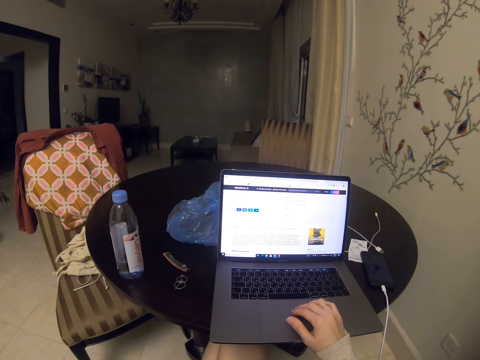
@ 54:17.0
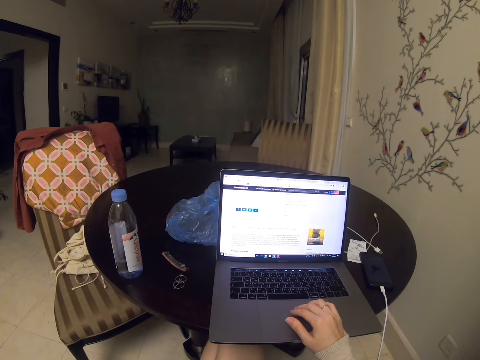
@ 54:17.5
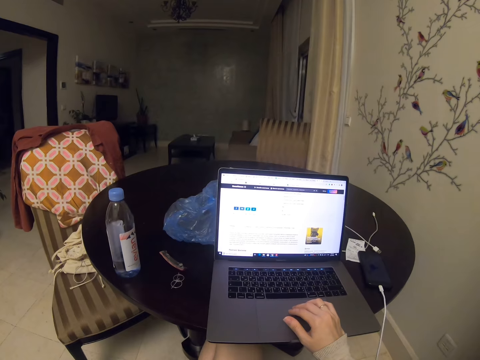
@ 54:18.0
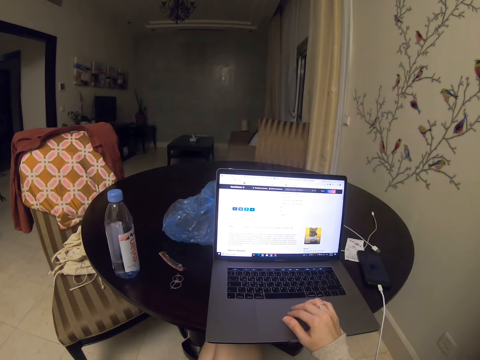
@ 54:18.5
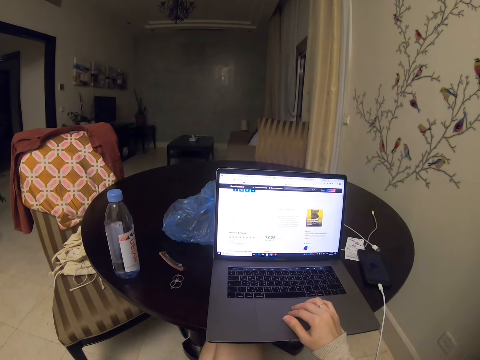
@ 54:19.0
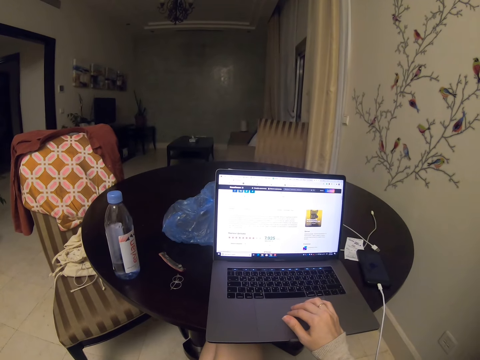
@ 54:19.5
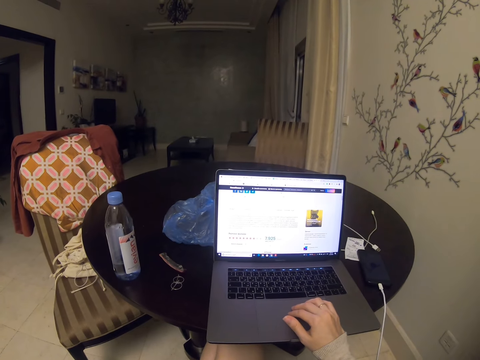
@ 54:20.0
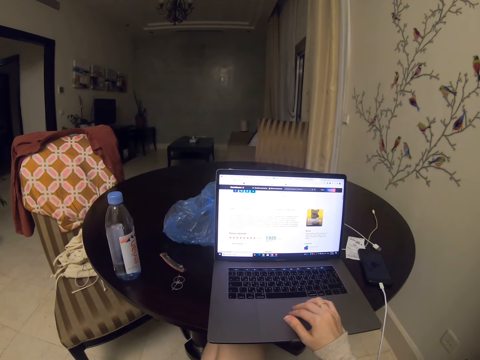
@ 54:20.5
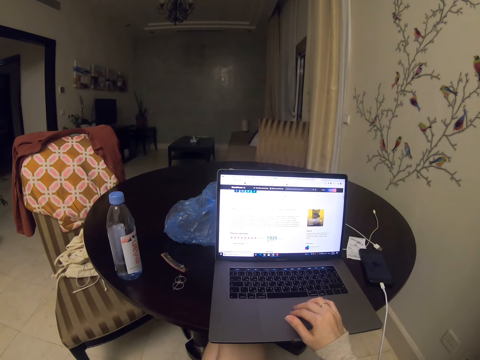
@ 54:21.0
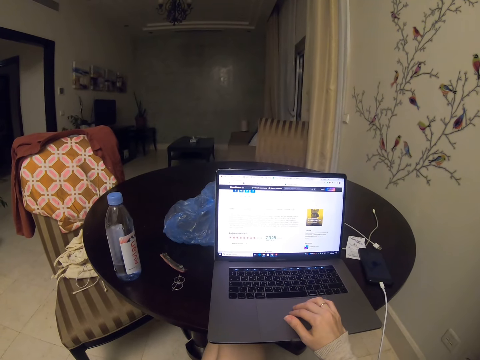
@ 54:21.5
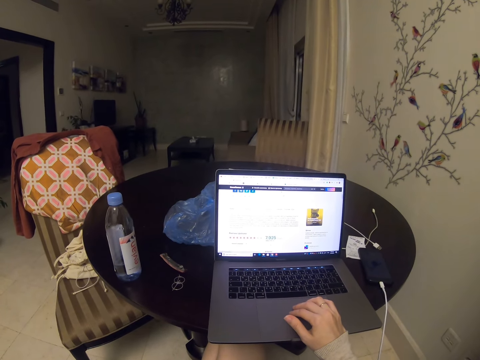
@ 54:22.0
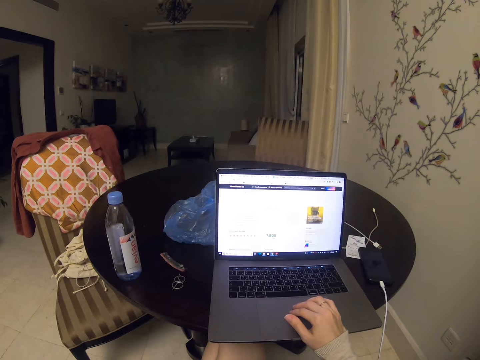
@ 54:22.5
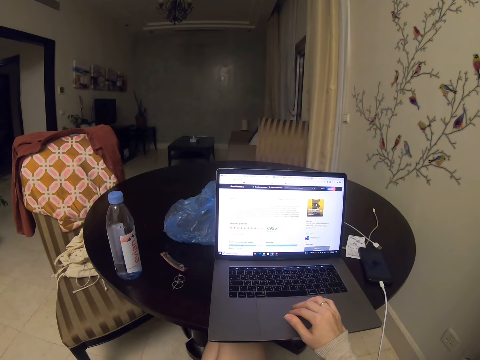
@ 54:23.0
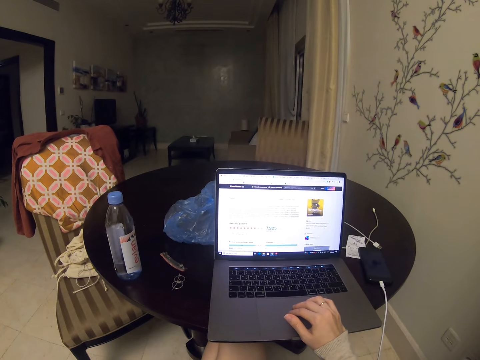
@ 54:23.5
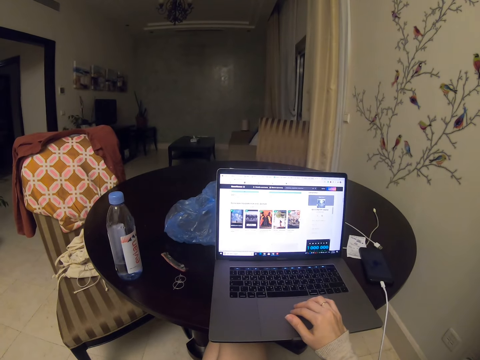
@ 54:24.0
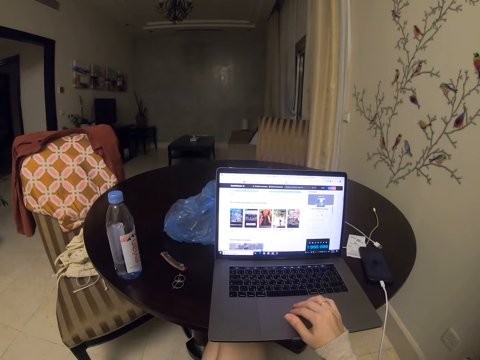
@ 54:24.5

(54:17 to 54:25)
The camera wearer scrolls.

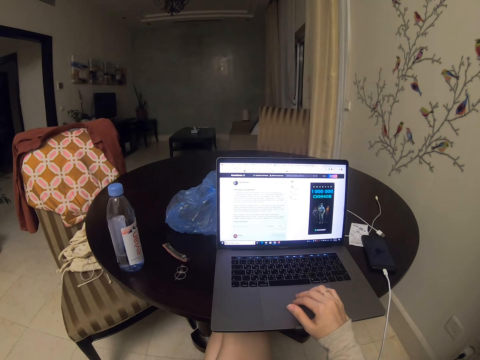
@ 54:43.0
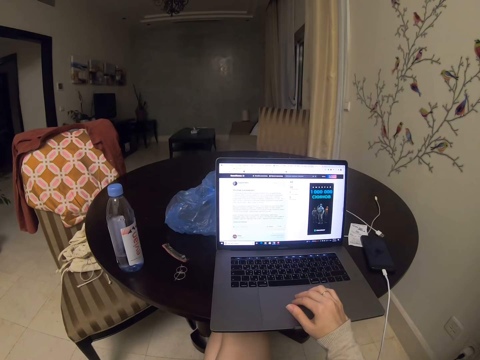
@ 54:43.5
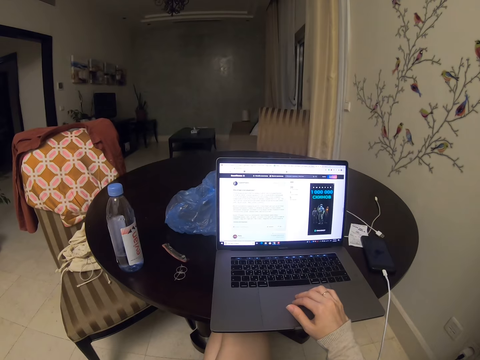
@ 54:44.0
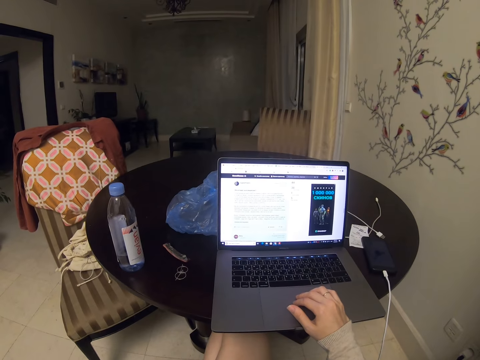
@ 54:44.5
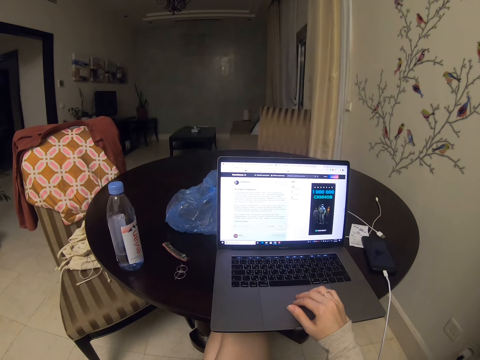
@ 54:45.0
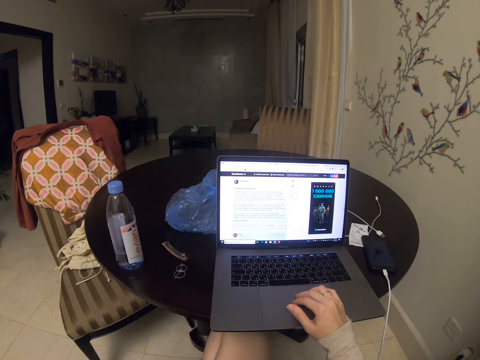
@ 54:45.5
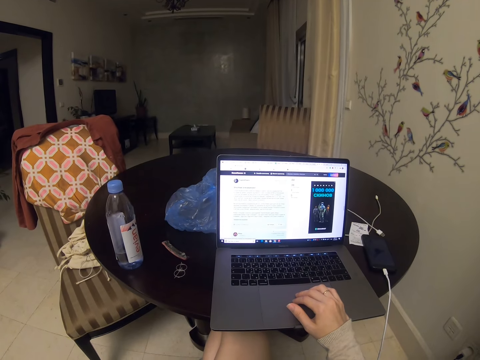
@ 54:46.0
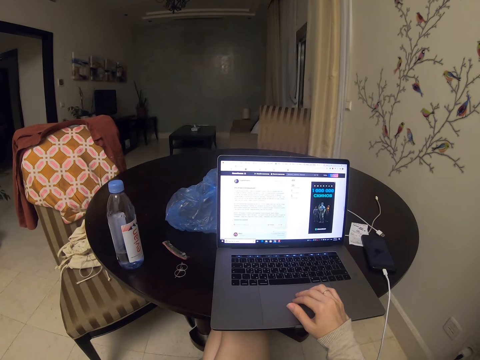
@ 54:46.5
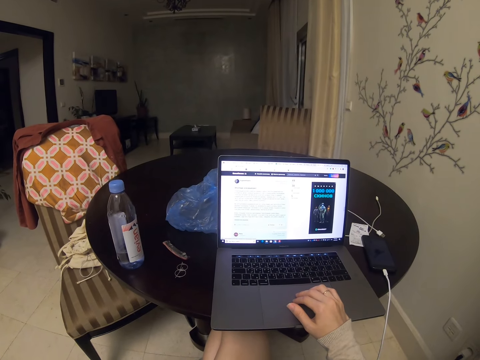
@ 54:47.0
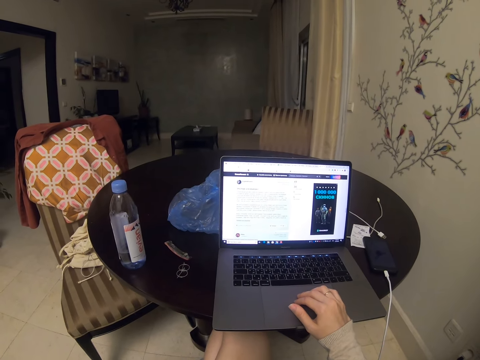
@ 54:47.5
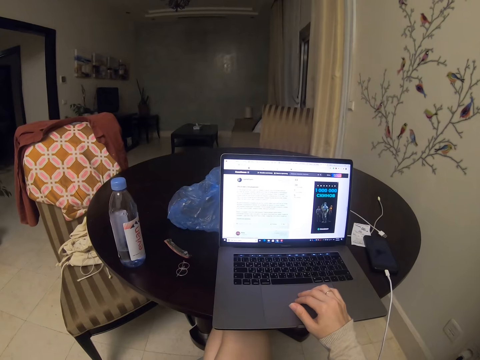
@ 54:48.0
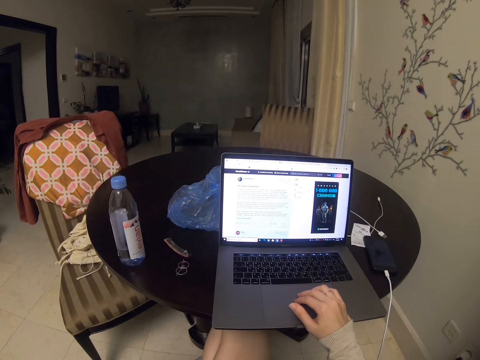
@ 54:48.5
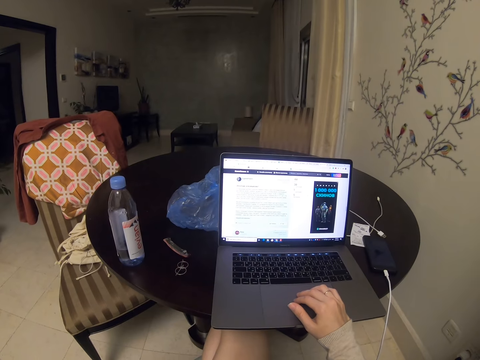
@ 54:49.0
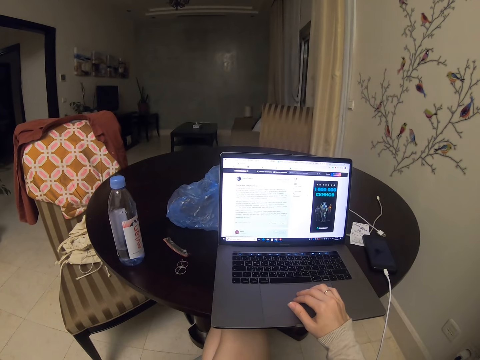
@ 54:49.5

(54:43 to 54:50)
The camera wearer reads.

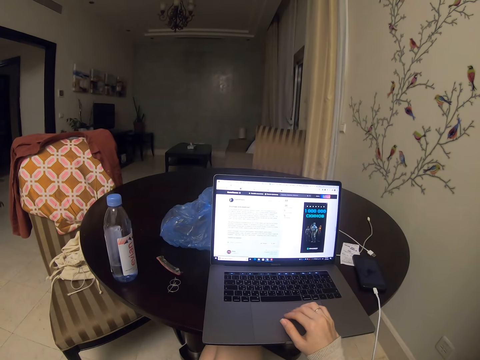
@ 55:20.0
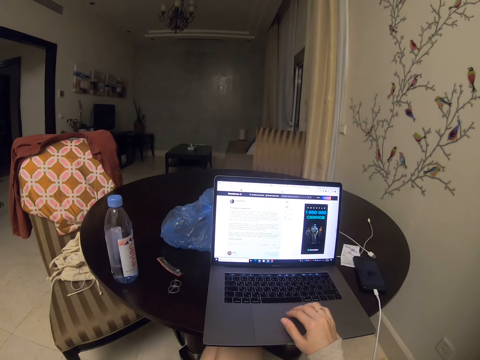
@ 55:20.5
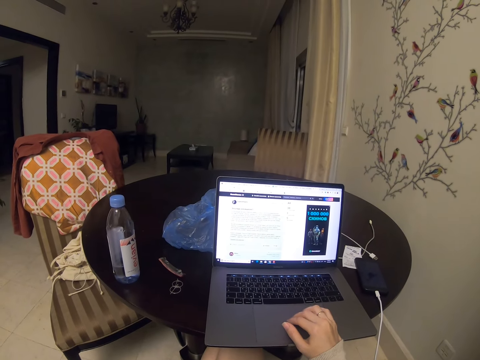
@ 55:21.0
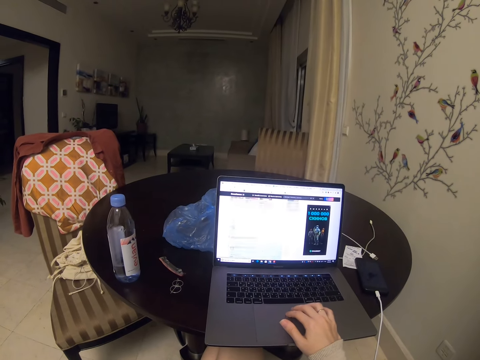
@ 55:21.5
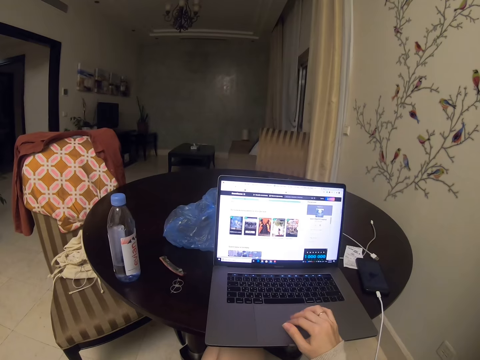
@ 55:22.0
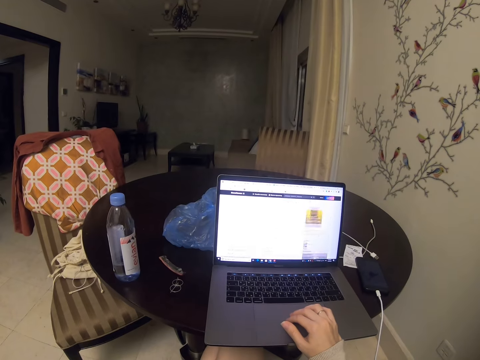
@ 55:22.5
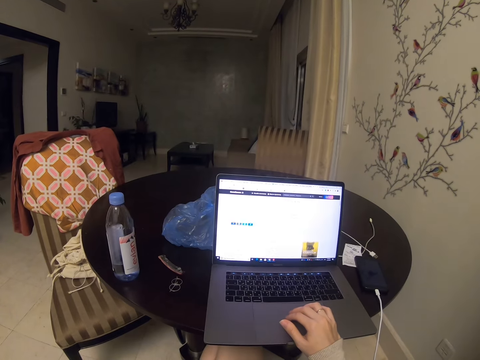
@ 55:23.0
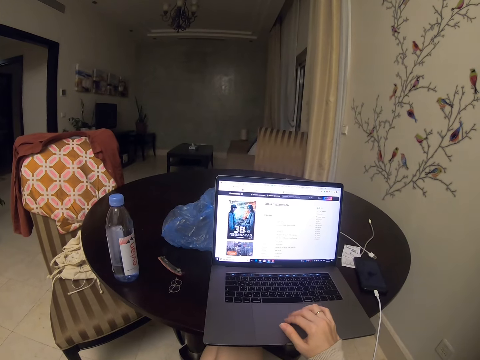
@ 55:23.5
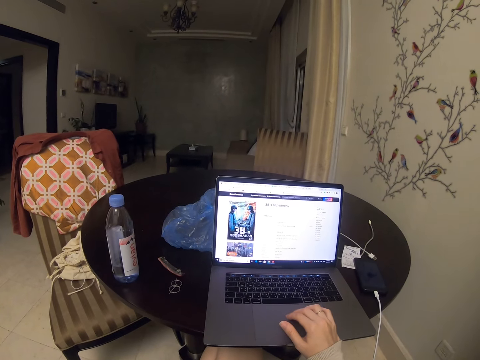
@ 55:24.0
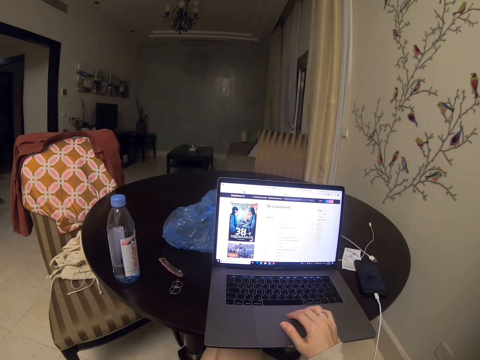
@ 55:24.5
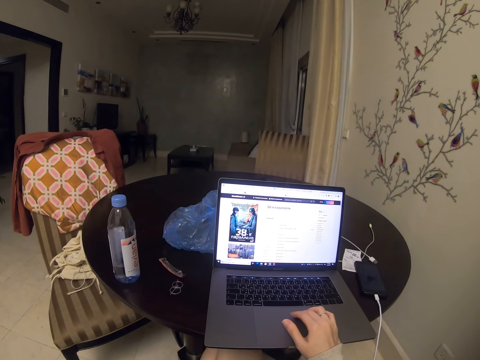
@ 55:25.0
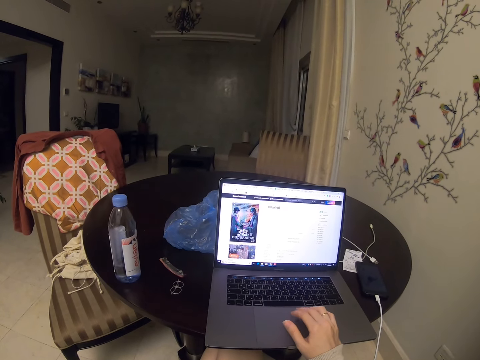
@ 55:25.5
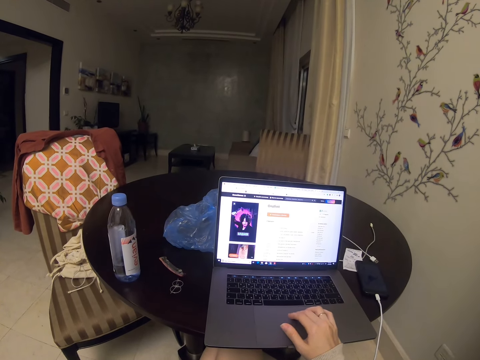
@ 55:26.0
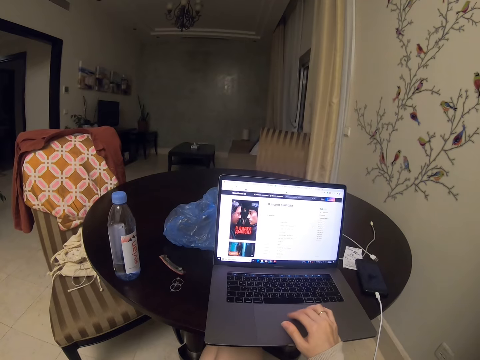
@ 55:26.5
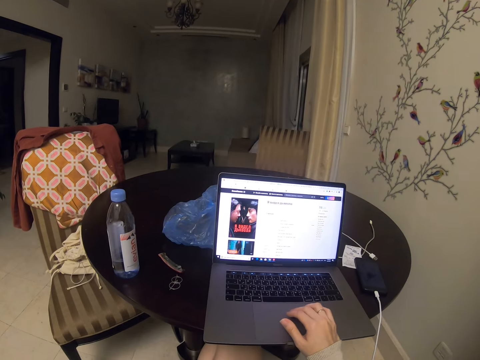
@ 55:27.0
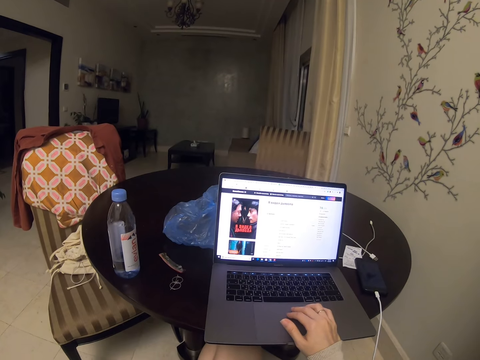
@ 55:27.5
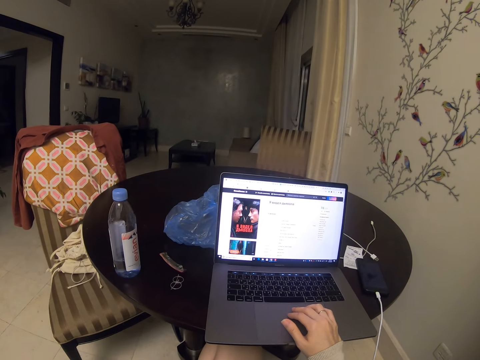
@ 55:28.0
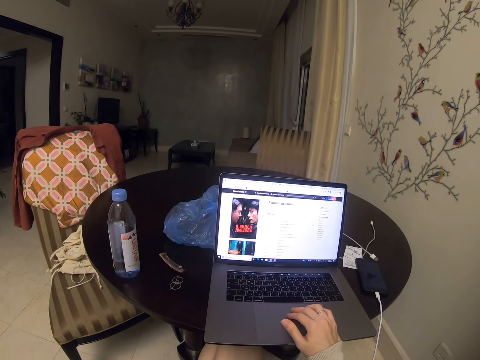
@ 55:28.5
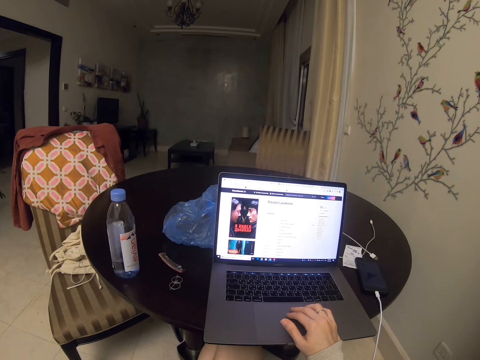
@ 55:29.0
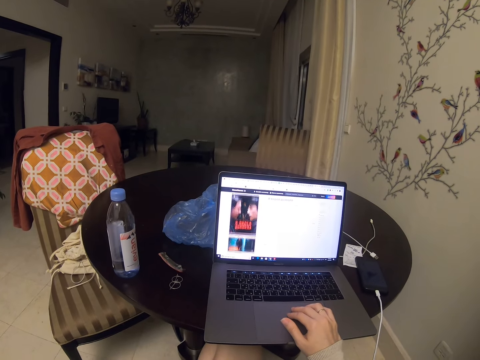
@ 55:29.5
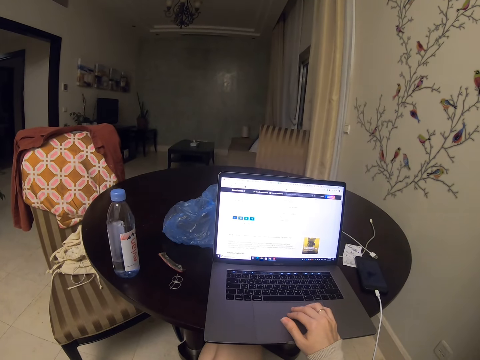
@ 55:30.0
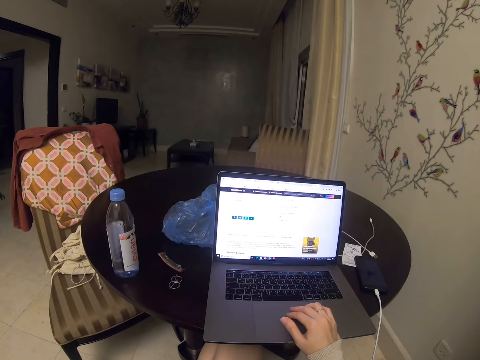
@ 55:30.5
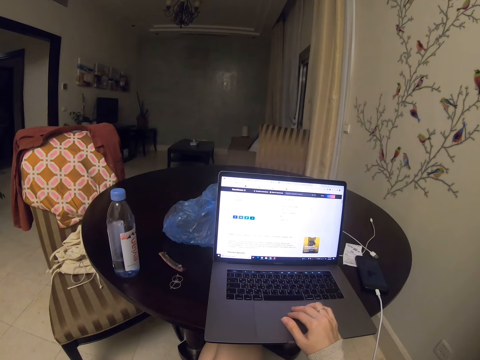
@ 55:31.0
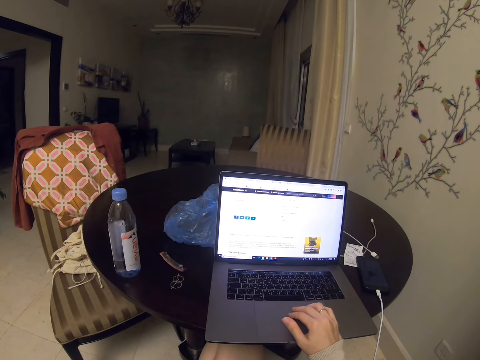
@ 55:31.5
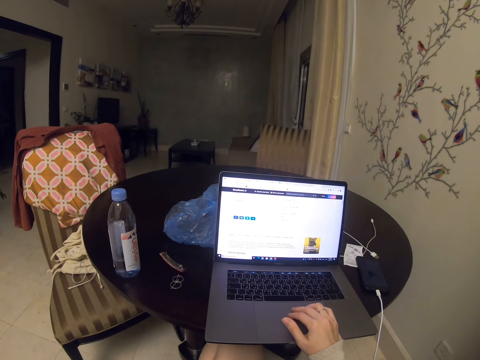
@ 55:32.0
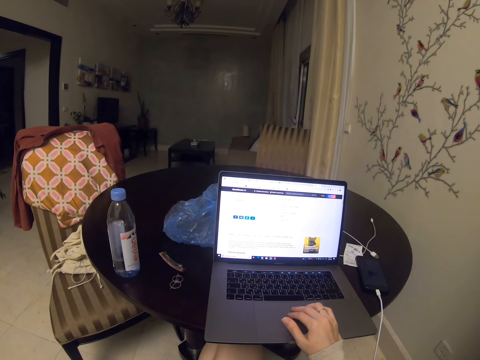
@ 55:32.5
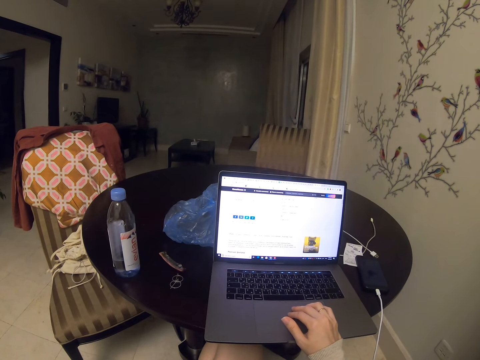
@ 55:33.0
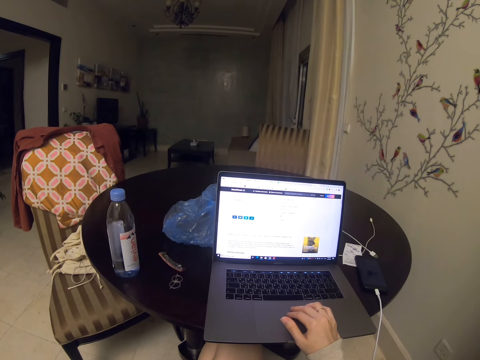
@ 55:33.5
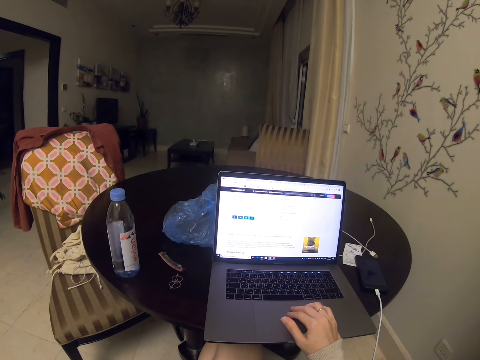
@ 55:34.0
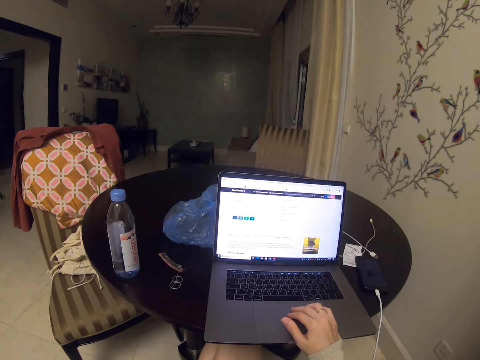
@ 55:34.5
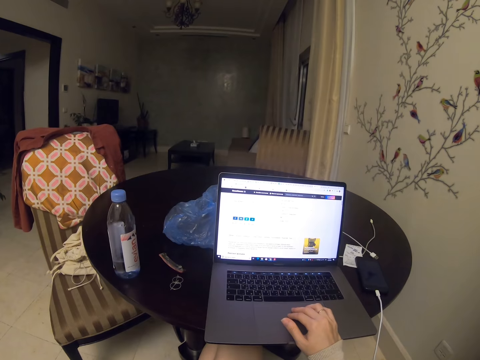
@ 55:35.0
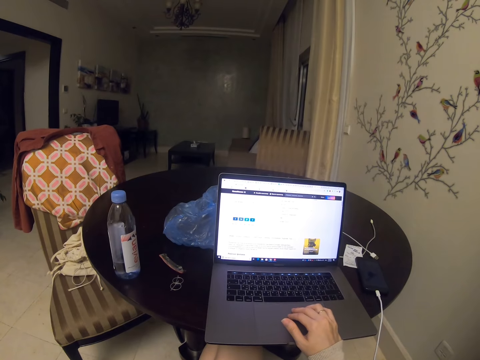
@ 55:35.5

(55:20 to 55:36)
The camera wearer scrolls. They read.
